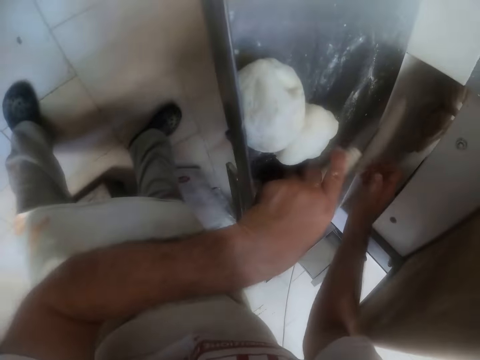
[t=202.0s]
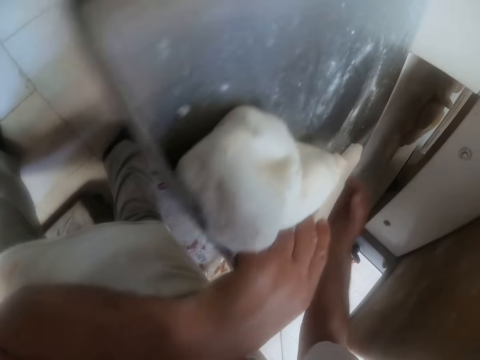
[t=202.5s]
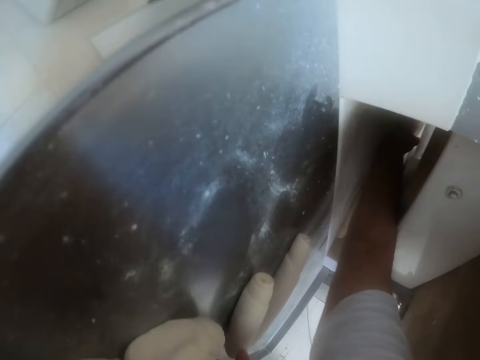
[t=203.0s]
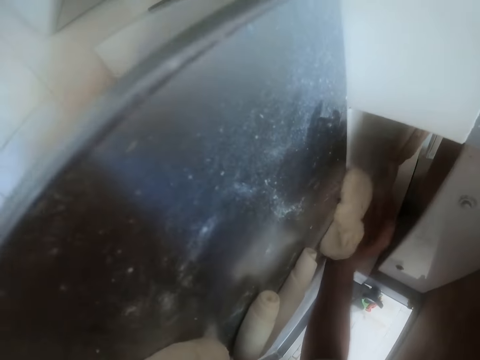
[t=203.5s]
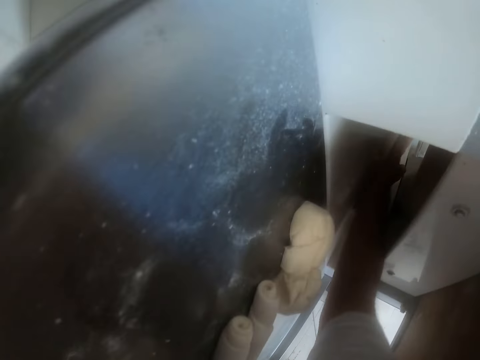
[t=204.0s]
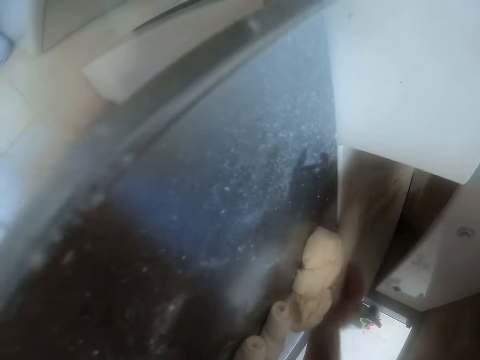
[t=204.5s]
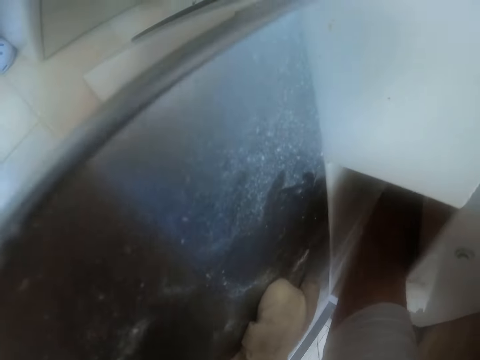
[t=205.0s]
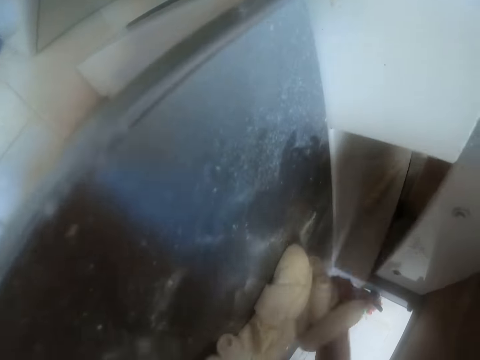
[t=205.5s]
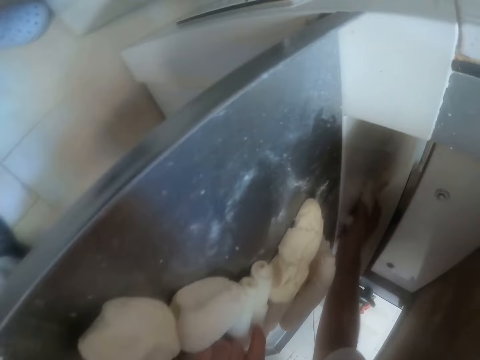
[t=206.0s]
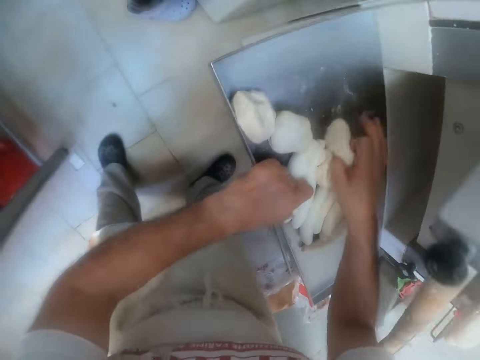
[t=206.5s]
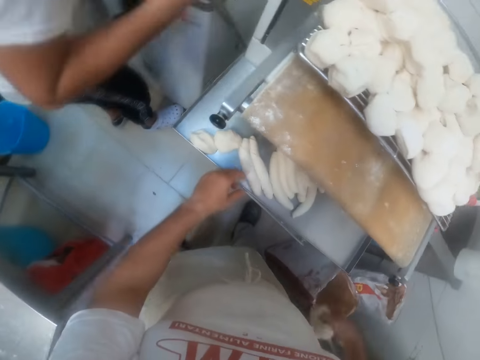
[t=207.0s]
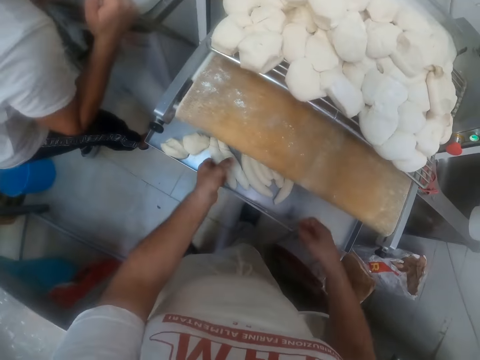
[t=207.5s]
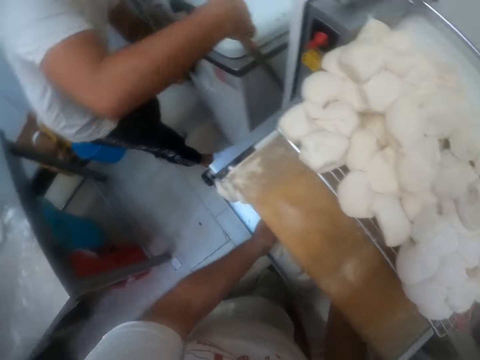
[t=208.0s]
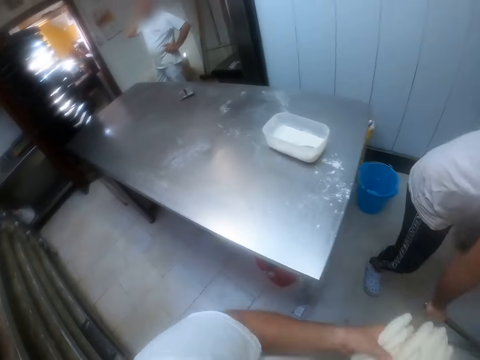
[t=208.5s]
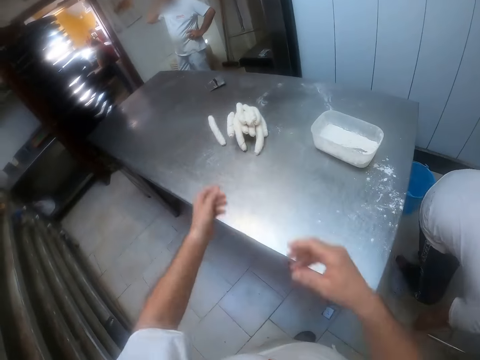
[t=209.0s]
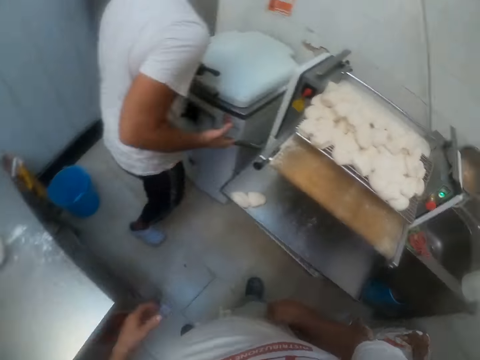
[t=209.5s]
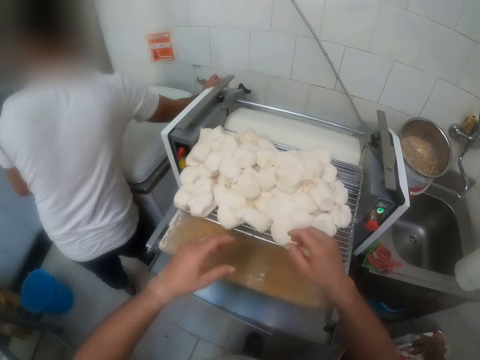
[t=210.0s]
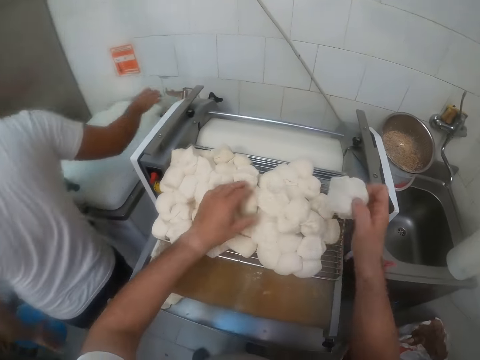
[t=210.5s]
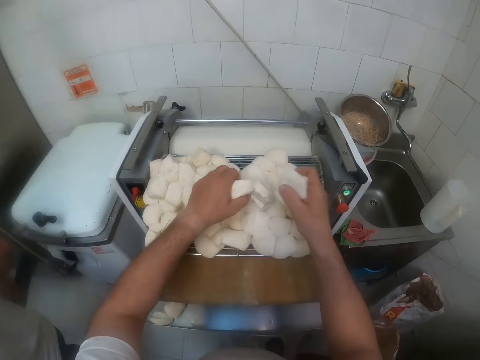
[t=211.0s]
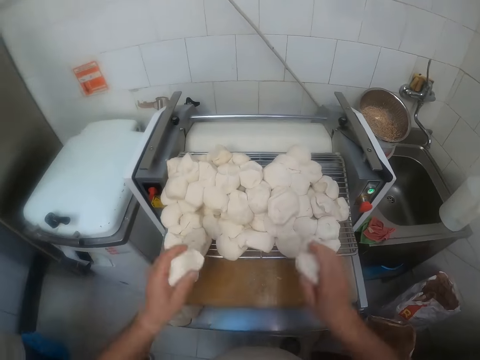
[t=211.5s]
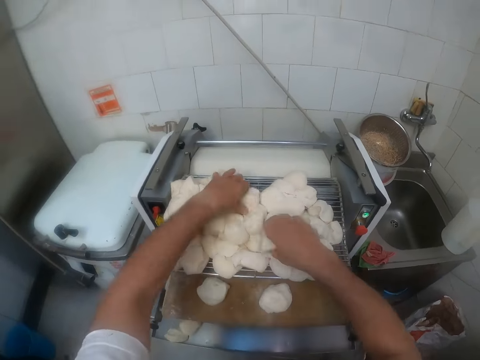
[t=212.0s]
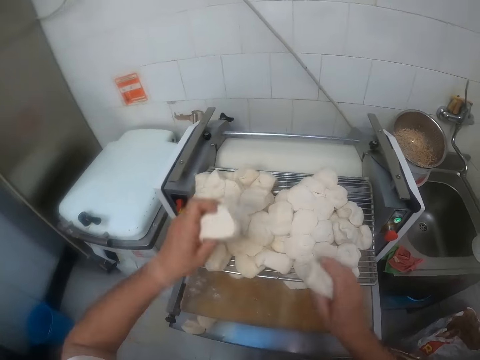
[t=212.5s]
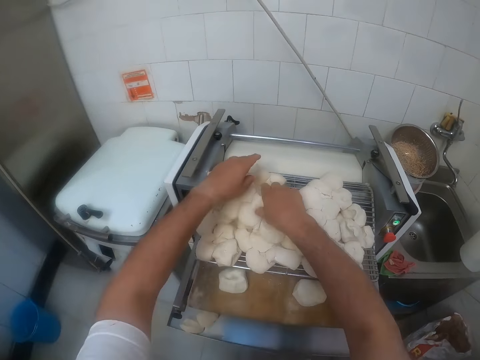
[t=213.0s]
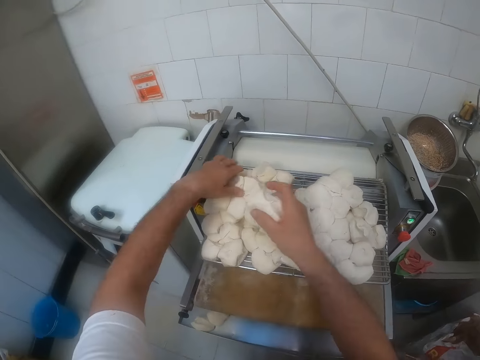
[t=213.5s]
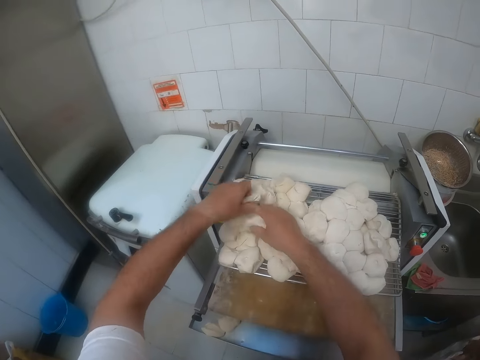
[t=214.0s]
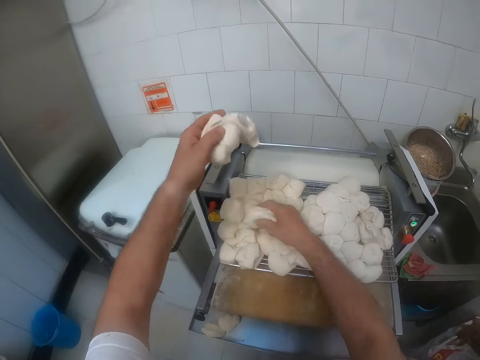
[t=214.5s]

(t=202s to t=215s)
The camera wearer brings out the doughs in the dough roller with his right hand. He picks up a dough from the dough roller with his right hand. He packs the dough from the dough roller with both hands. He throws the dough on the table with both hands. He takes some dough from the top of the dough roller with both hands. He drops the dough in both hands on the top of the dough roller. He takes some dough from the top of the dough roller with both hands. He drops the dough in both hands on the top of the dough roller. He takes some dough from the top of the dough roller with both hands.

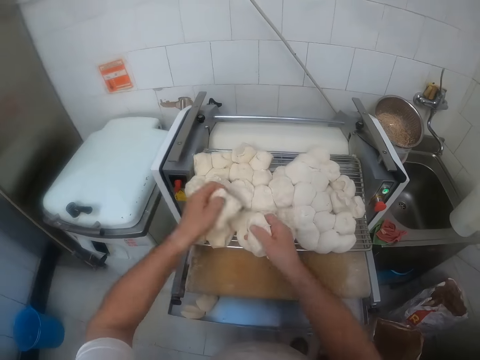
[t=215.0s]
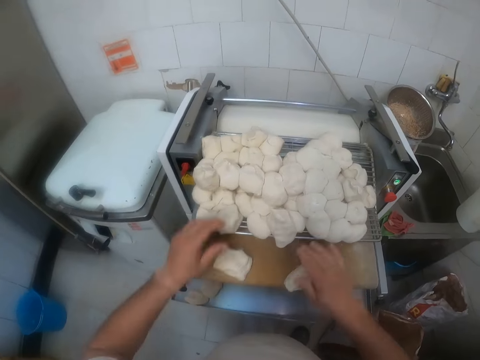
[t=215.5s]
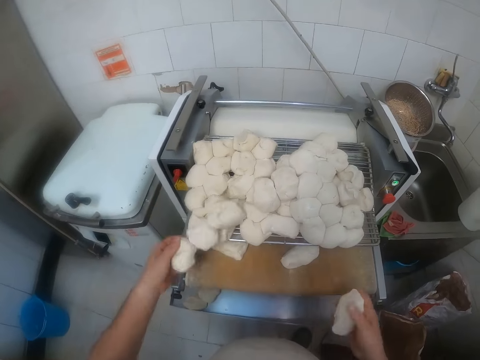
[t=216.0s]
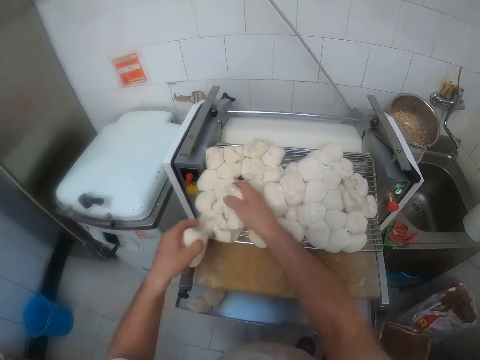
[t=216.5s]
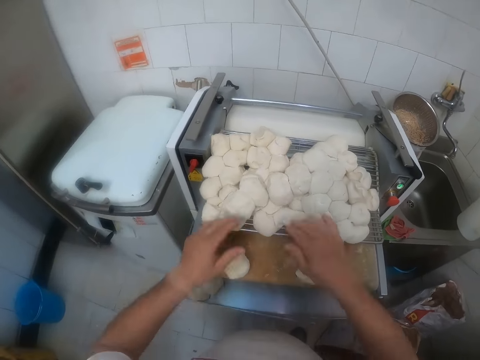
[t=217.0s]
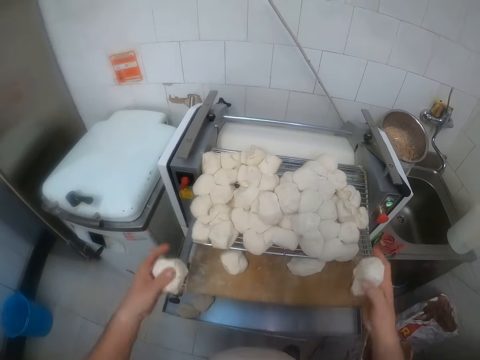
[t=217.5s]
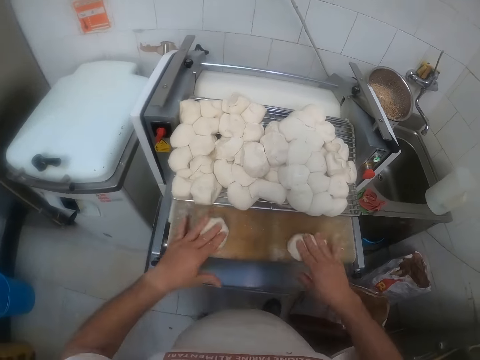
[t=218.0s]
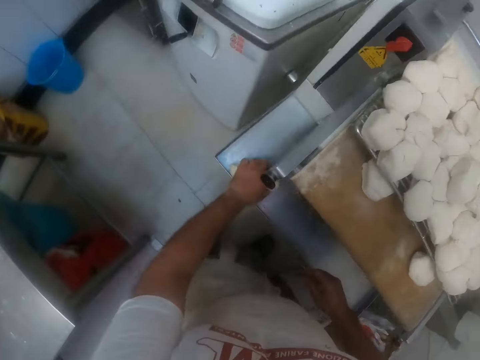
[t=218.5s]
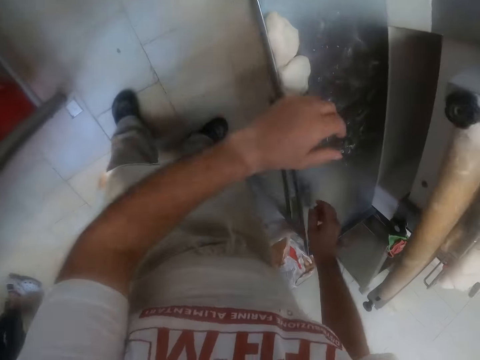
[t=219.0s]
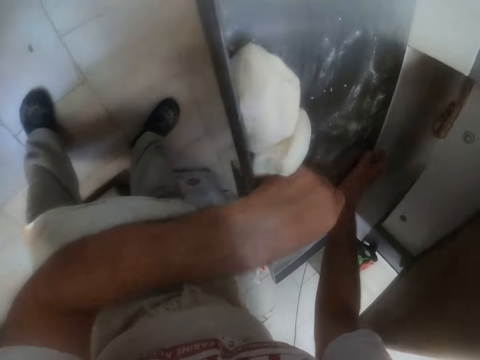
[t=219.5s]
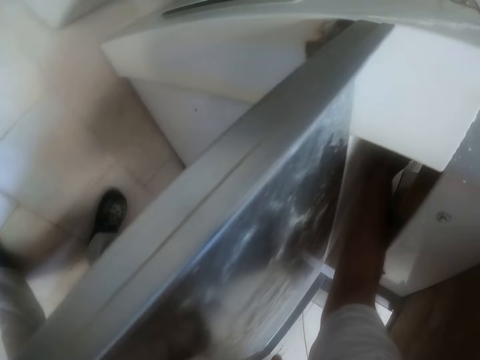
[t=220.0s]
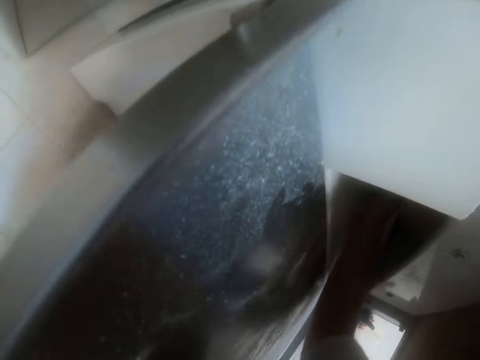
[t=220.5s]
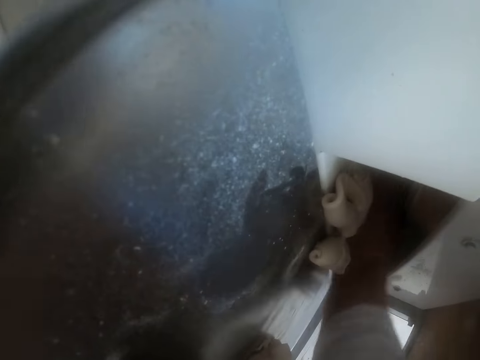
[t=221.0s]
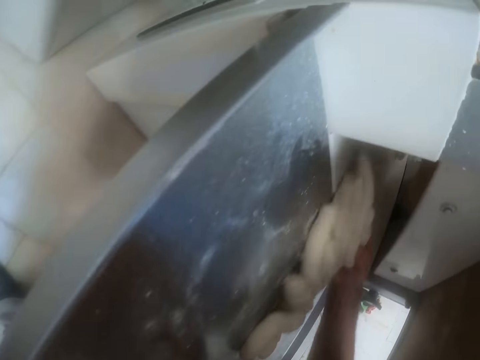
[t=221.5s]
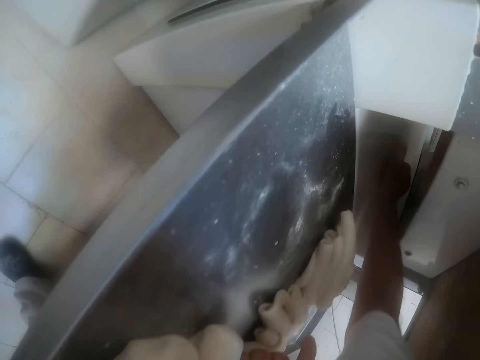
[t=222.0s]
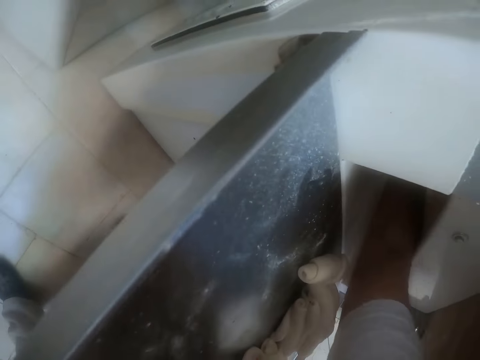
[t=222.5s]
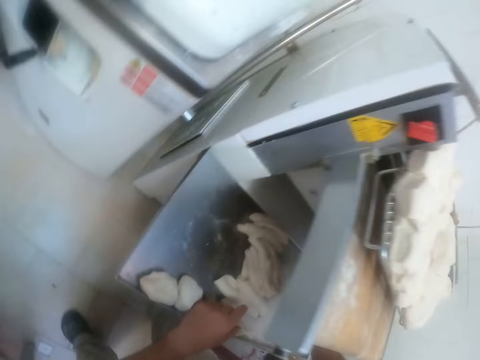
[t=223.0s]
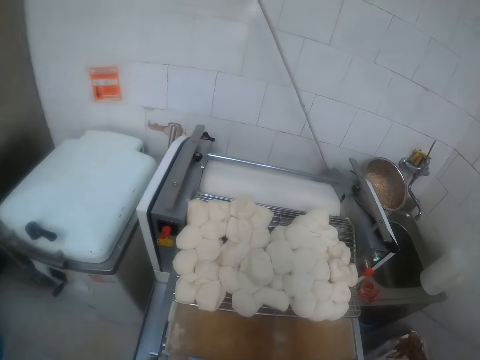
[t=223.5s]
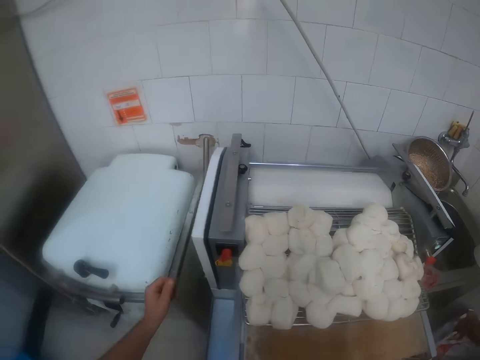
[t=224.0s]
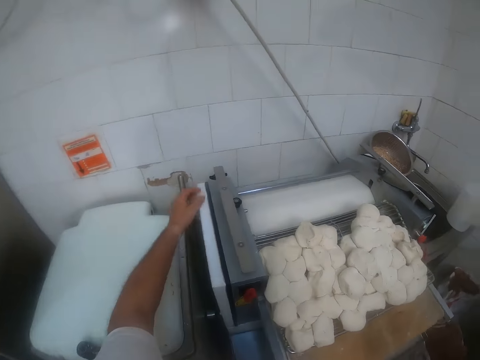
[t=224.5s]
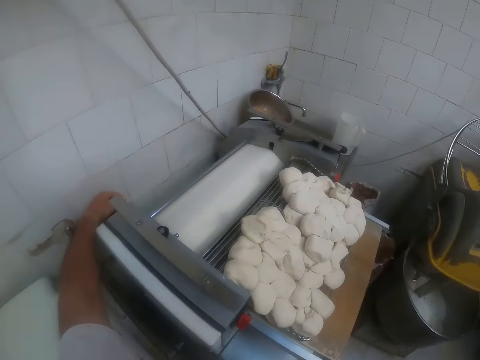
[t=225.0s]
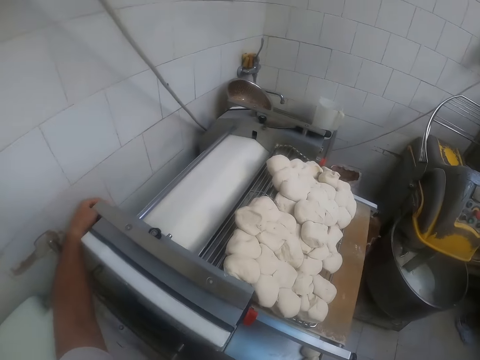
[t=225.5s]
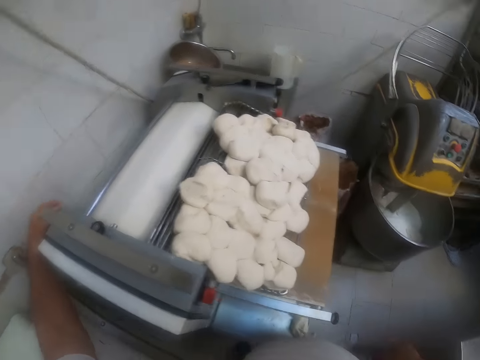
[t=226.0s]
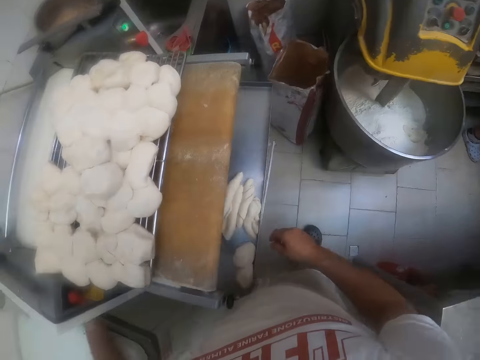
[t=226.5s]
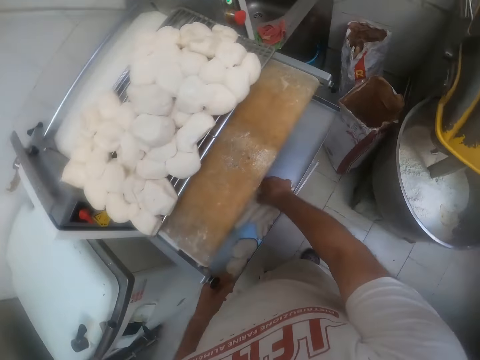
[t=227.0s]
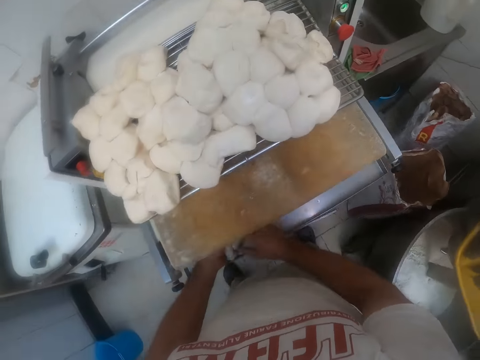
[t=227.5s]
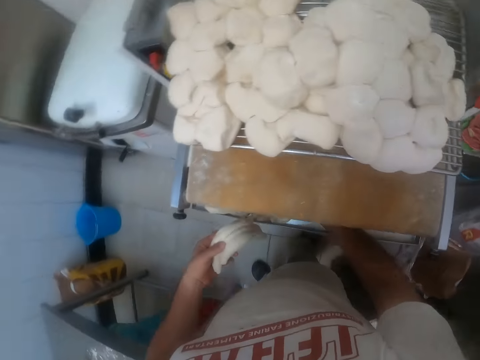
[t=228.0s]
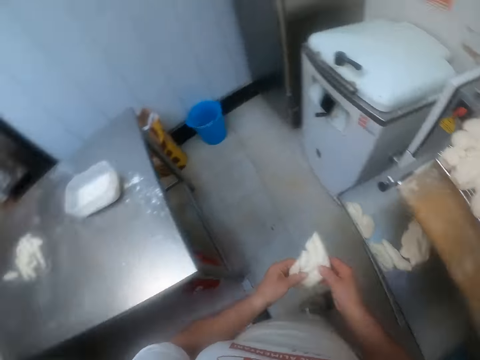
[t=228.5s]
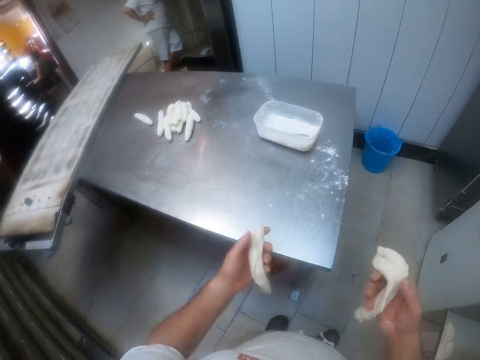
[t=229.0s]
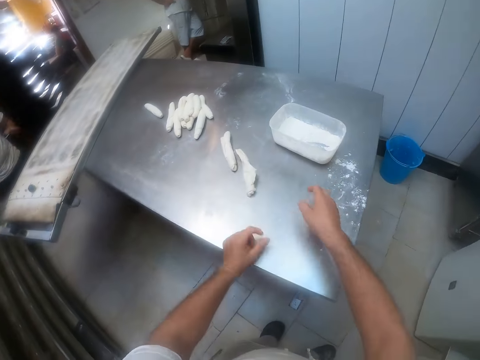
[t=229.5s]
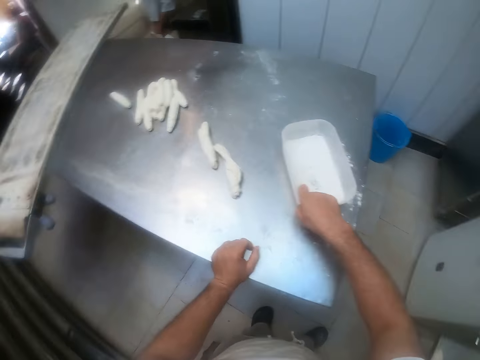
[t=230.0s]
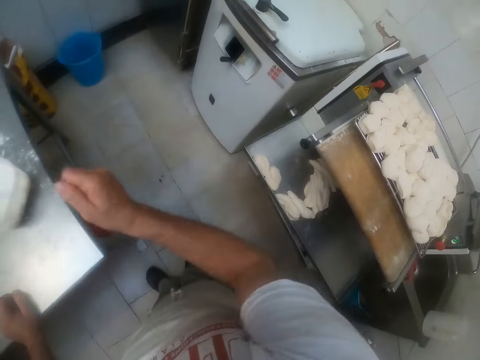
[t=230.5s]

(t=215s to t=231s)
The camera wearer drops the dough in both hands on the top of the dough roller. He takes some dough from the top of the dough roller with both hands. He drops the dough in both hands on the top of the dough roller. He takes some dough from the top of the dough roller with both hands. He drops the dough in both hands on the top of the dough roller. He touches the dough under the dough roller with his left hand. He brings out the doughs in the dough roller with his right hand. He touches the side of the dough roller with his left hand. He takes some dough from the dough roller with both hands. He divides the dough into two with both hands. He drops the dough in both hands on the table. He moves a bowl on the table with his right hand. He takes some flour from the bowl on the table with his right hand.
